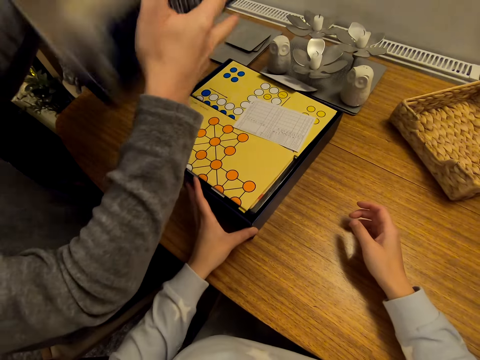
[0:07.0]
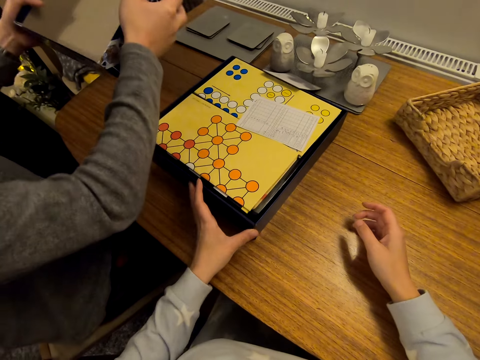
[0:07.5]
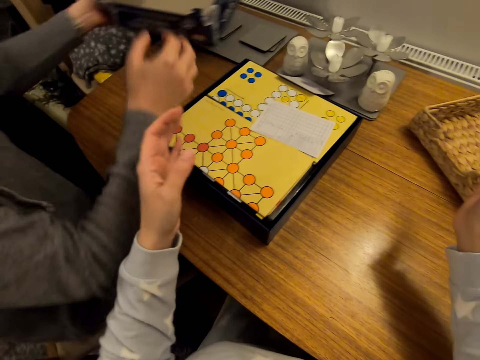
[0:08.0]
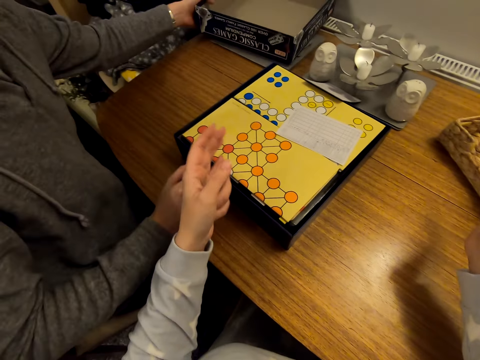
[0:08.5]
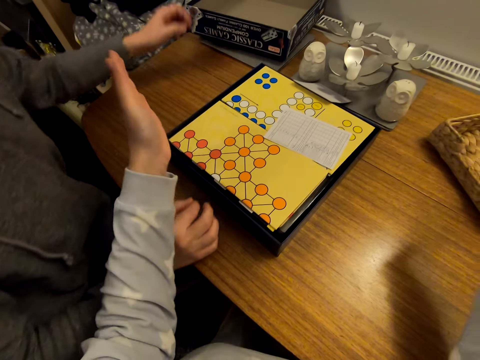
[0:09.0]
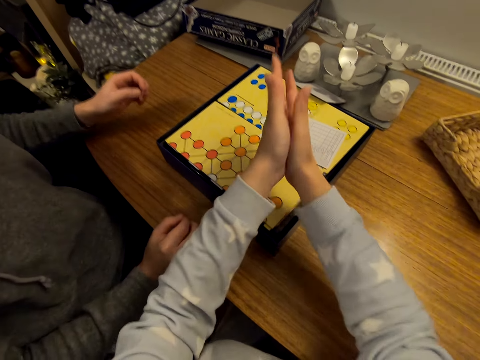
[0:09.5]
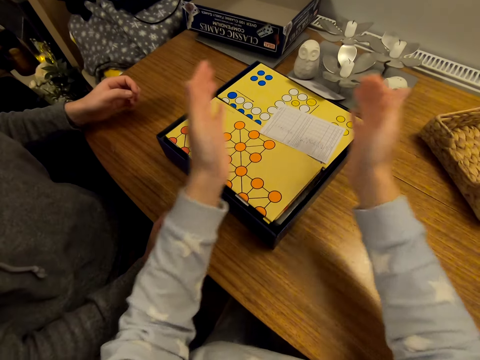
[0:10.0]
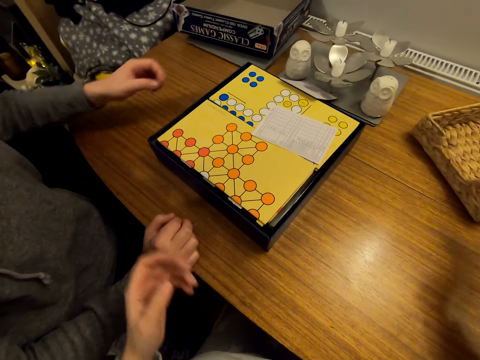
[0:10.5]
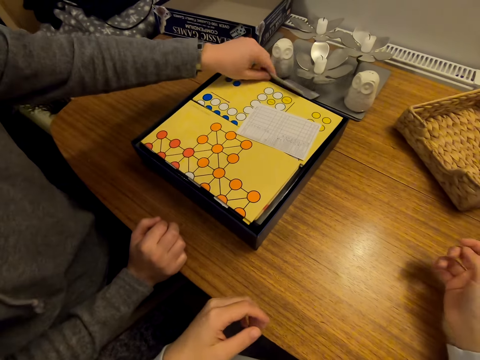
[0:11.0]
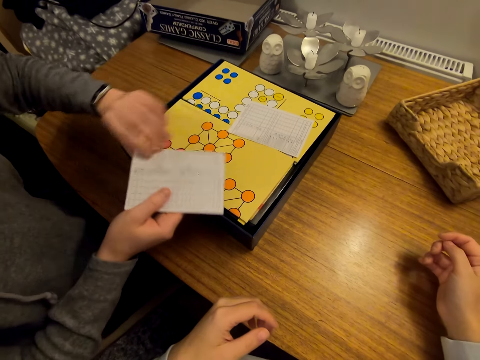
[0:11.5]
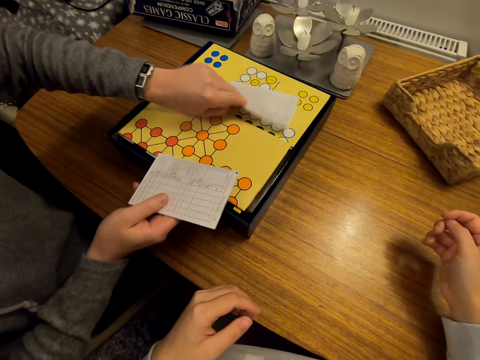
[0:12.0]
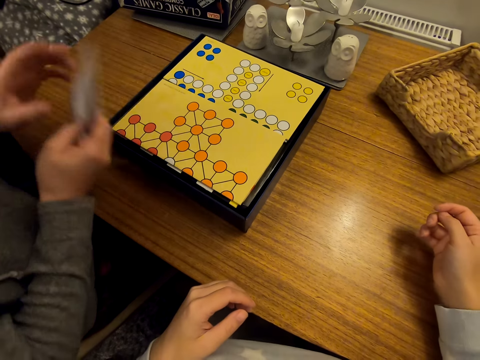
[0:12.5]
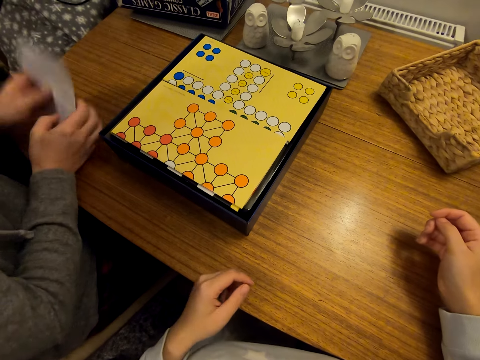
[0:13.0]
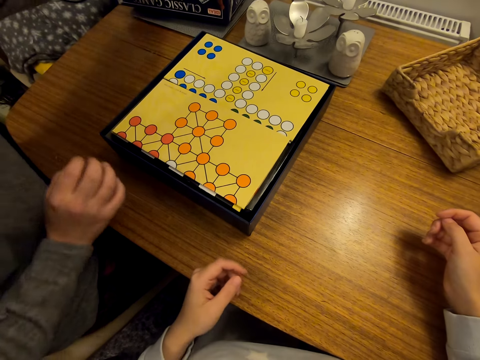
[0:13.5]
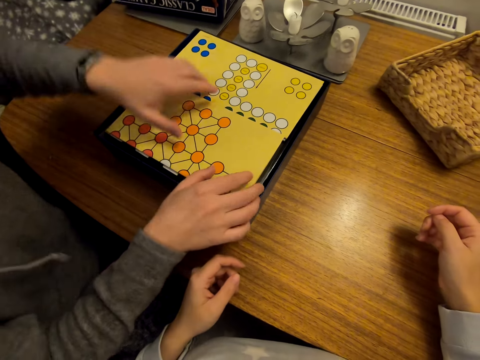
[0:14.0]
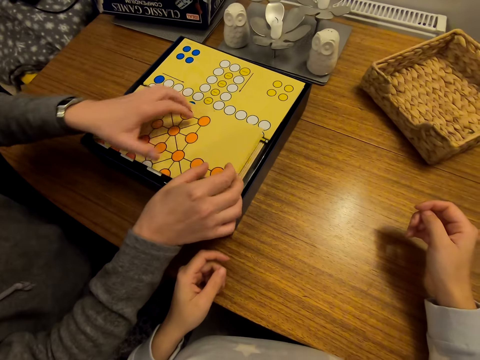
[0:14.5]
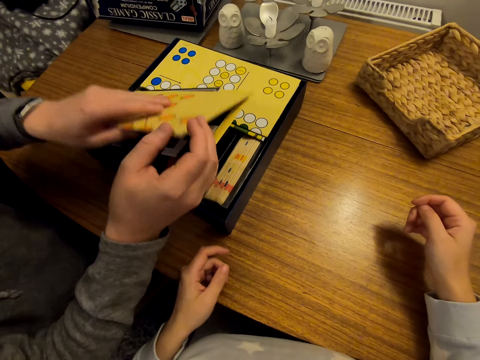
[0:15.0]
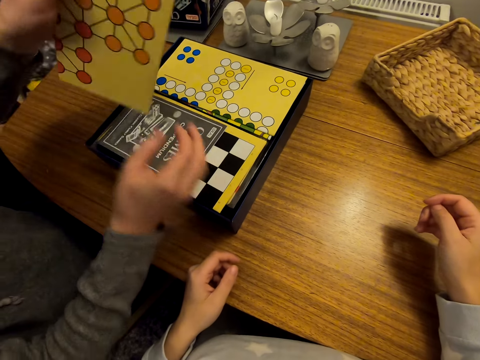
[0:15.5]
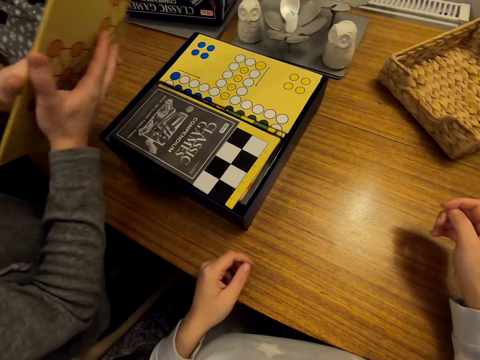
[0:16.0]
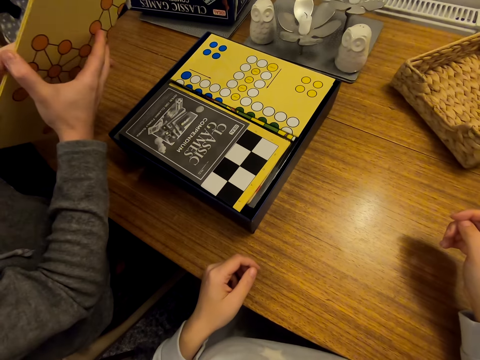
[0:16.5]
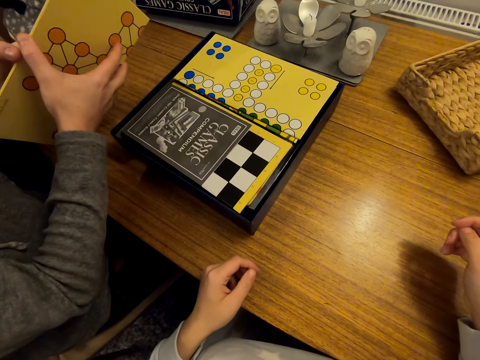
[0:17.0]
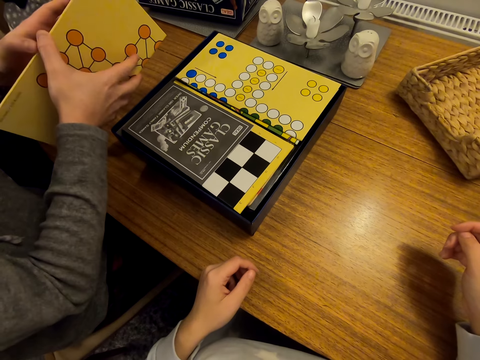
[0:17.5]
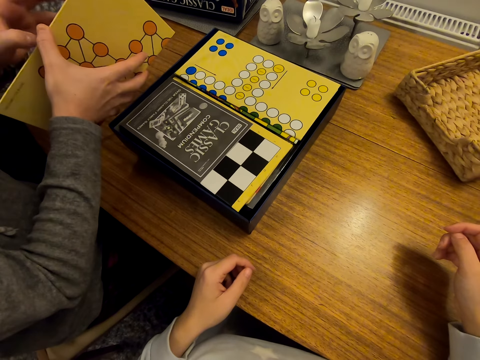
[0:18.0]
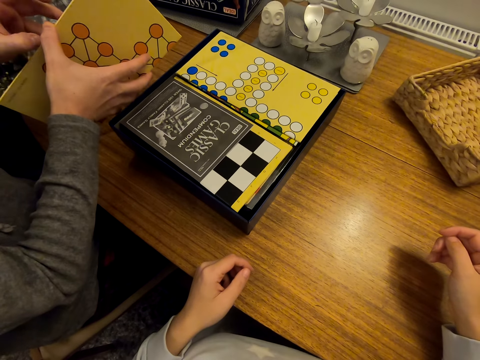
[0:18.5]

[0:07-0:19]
The camera wearer moves the box. A man places the box on the table. The camera wearer claps her hand. The man picks up the score cards or paper and places the paper on the table.

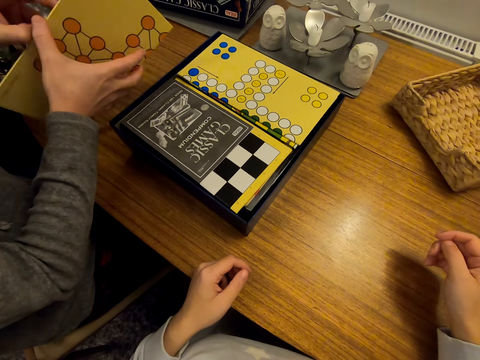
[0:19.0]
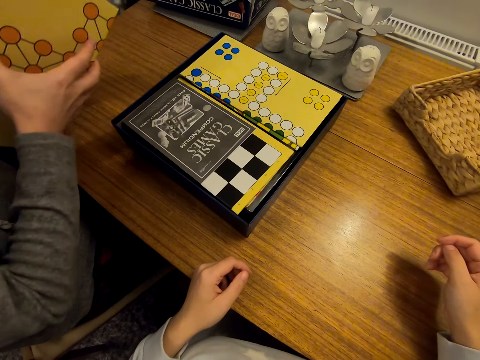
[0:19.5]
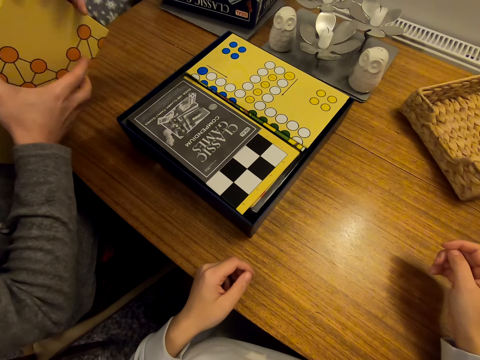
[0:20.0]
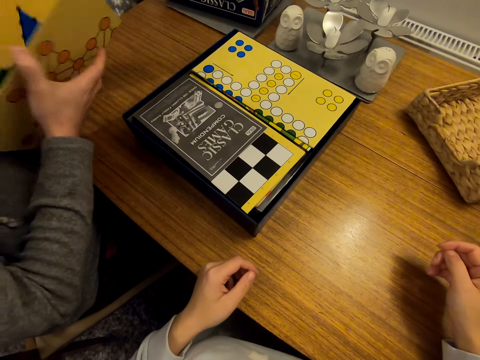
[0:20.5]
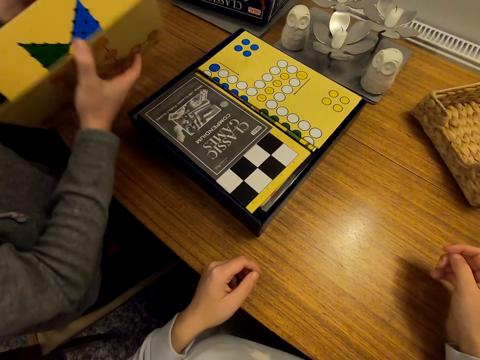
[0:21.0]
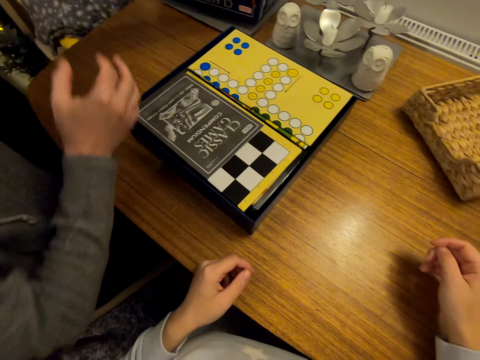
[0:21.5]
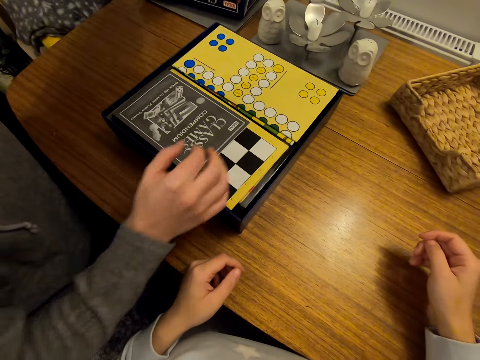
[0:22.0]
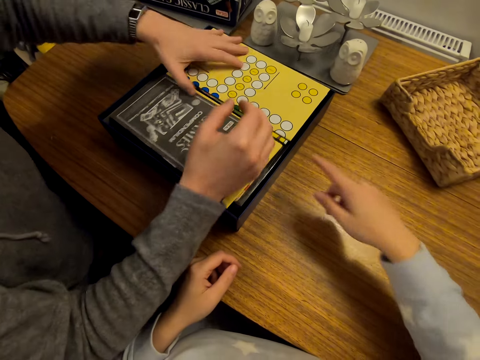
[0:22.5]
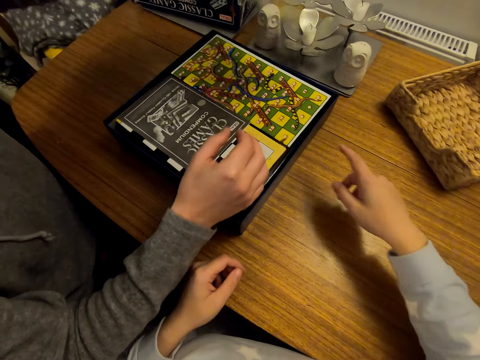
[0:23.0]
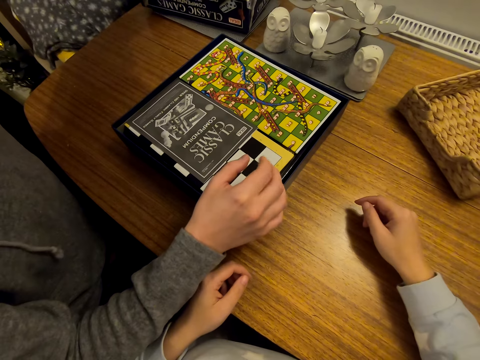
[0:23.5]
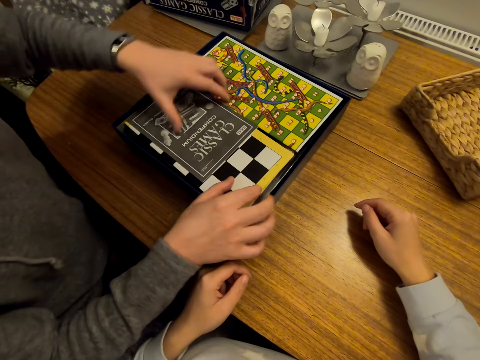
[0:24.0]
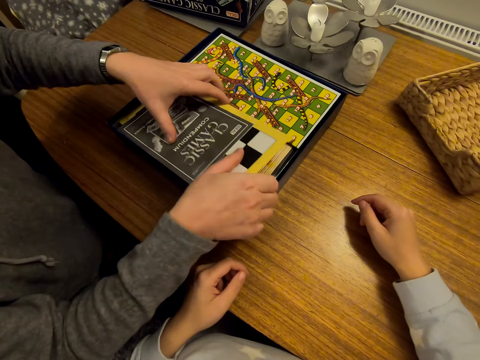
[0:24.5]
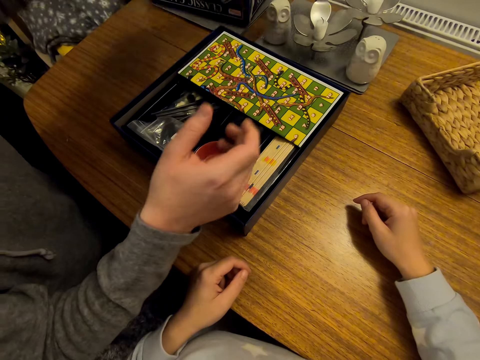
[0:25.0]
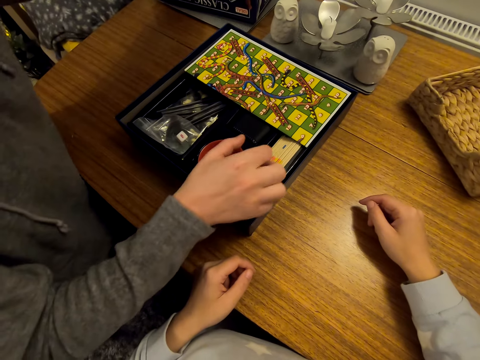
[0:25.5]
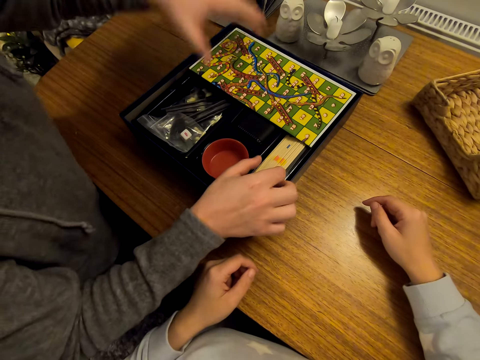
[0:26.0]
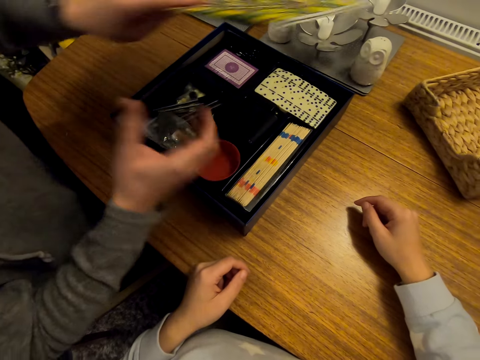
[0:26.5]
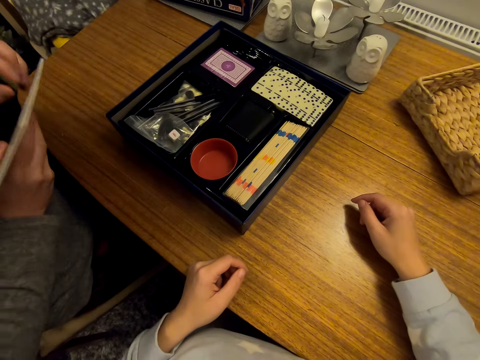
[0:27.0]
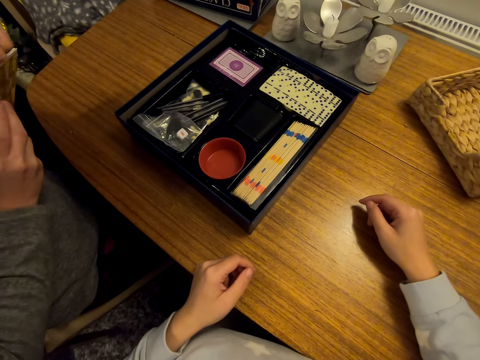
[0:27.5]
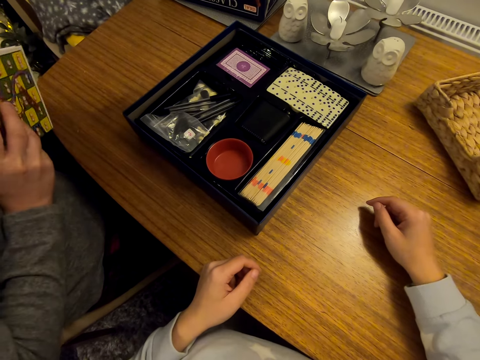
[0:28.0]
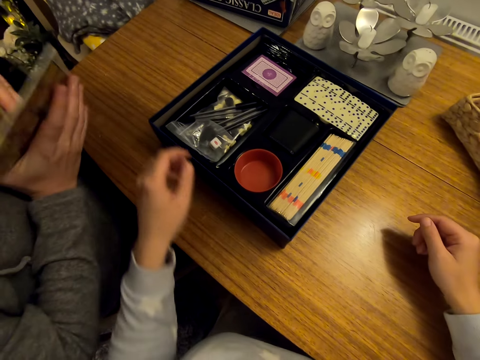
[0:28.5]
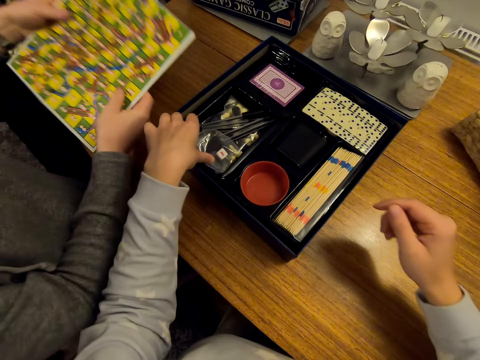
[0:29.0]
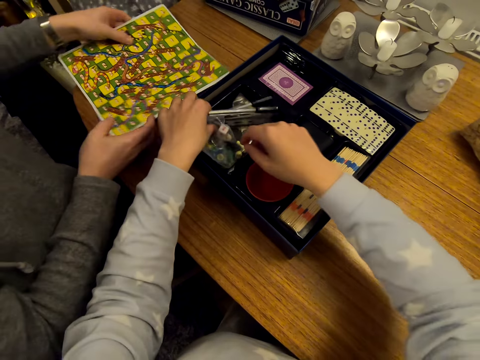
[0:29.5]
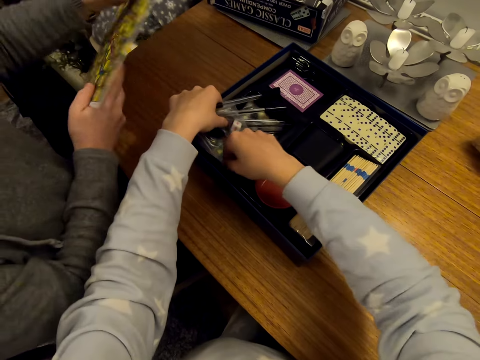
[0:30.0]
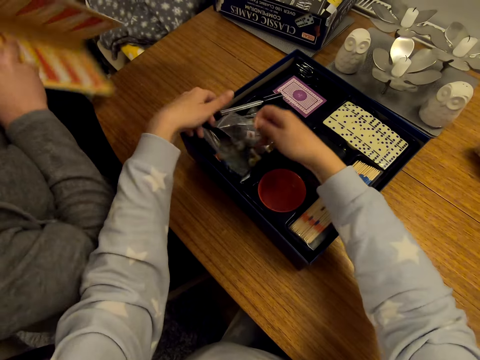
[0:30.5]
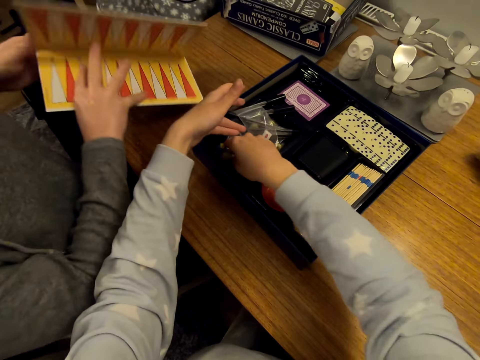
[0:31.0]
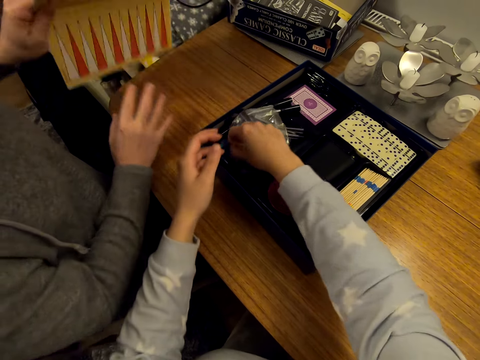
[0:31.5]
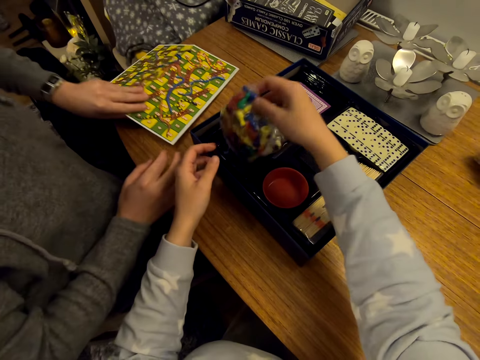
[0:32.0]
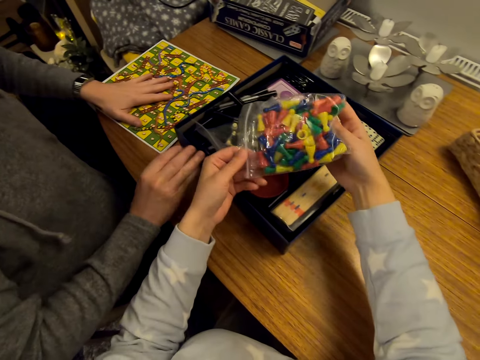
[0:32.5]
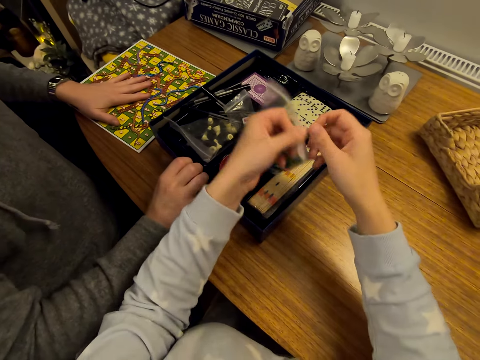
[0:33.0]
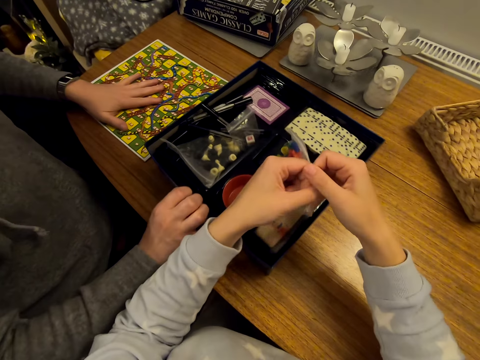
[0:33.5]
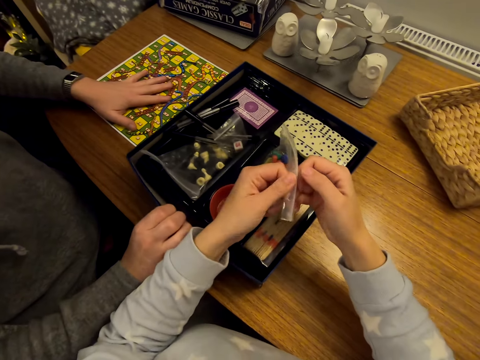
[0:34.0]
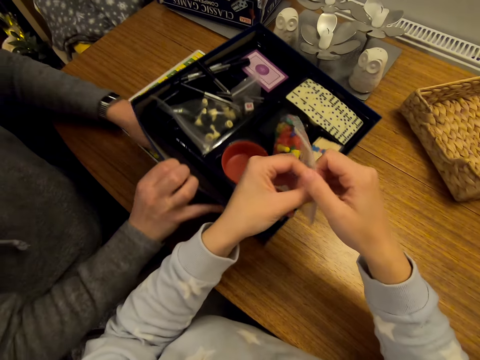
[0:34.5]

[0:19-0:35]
The man opens a game board. He picks up cards. He picks up the game board in the box. He places the cards on the box. He opens the snakes and ladder game board. The camera wearer picks up the packet with playing cones.
